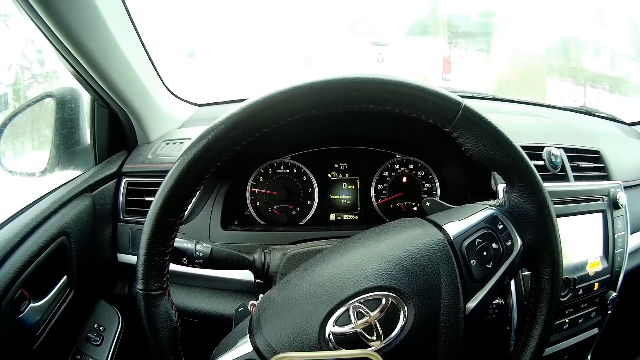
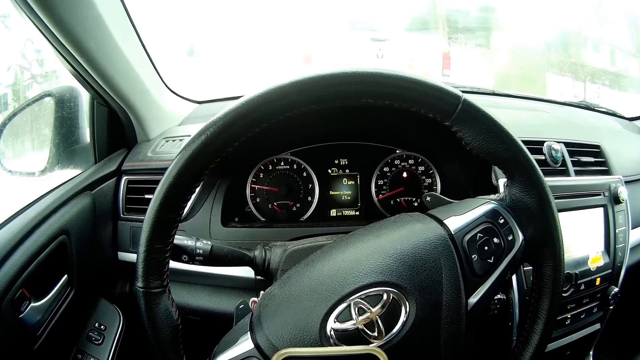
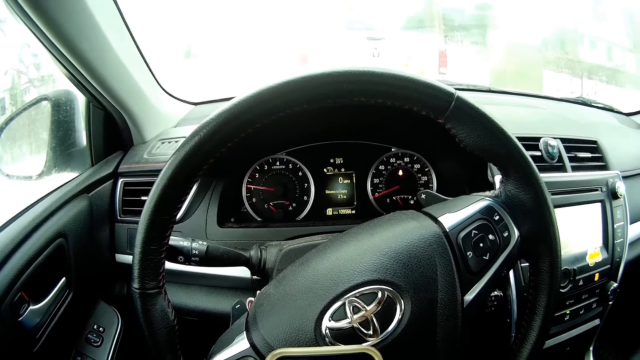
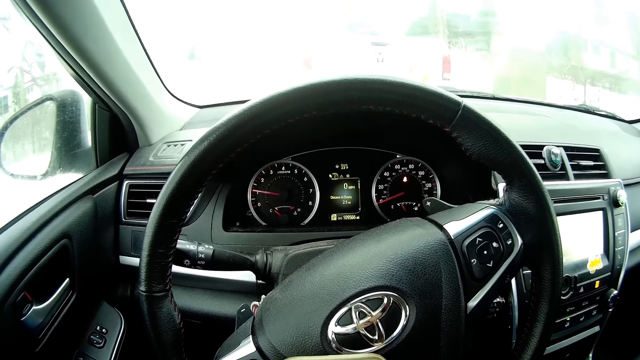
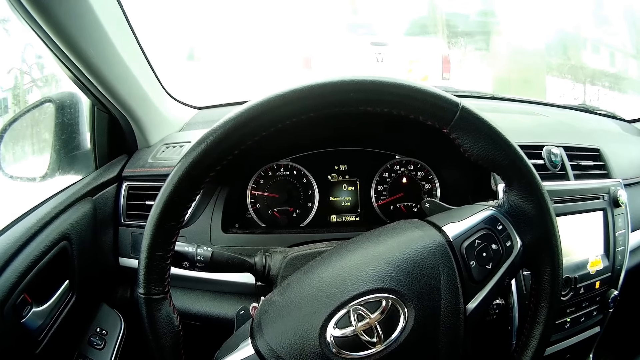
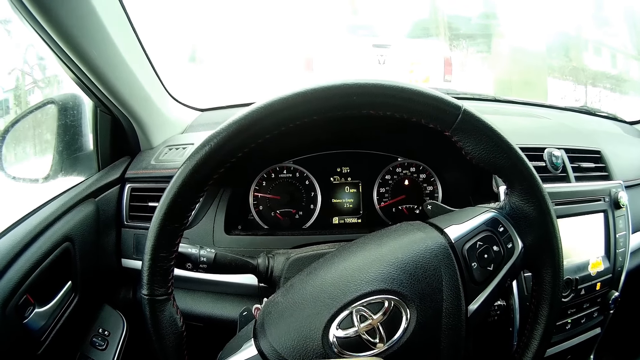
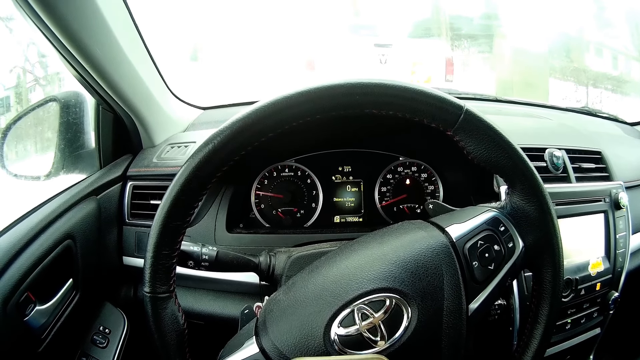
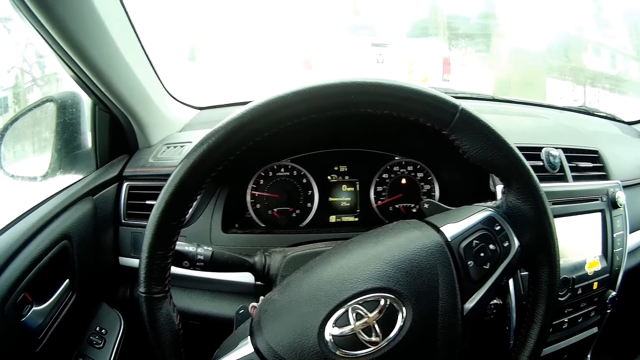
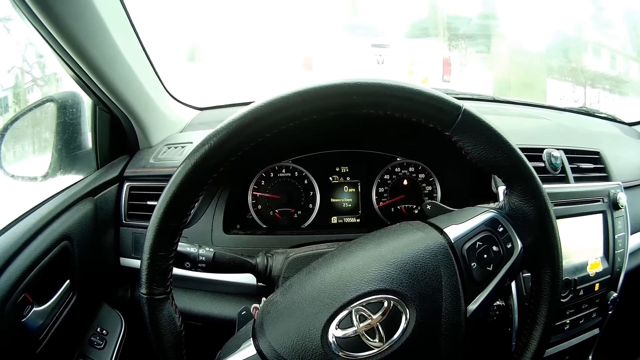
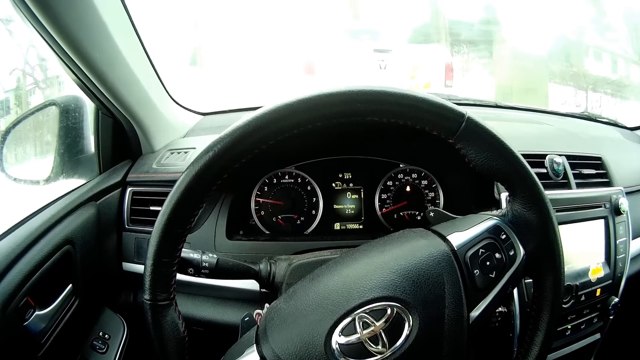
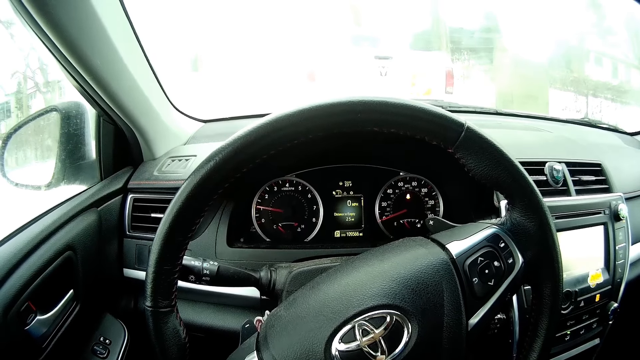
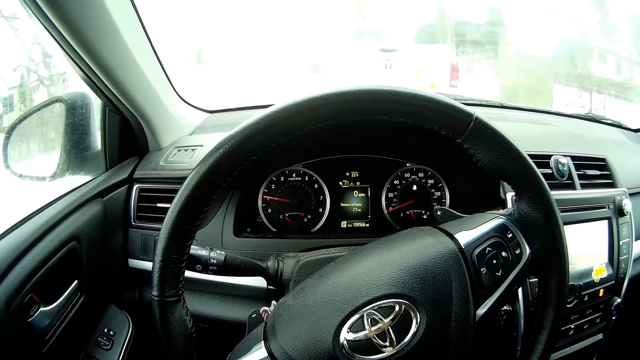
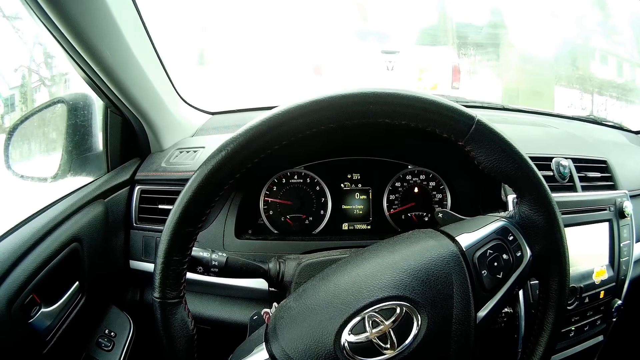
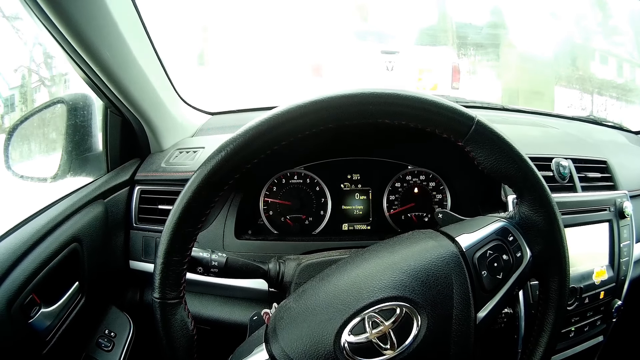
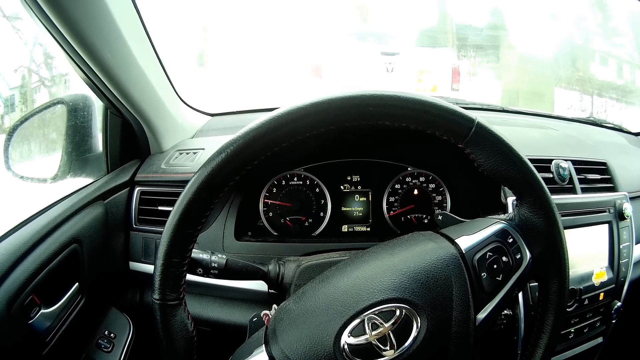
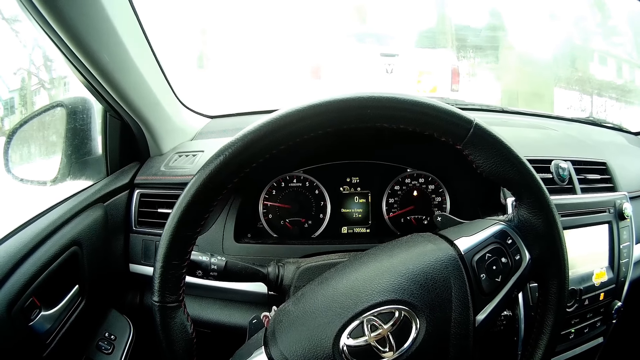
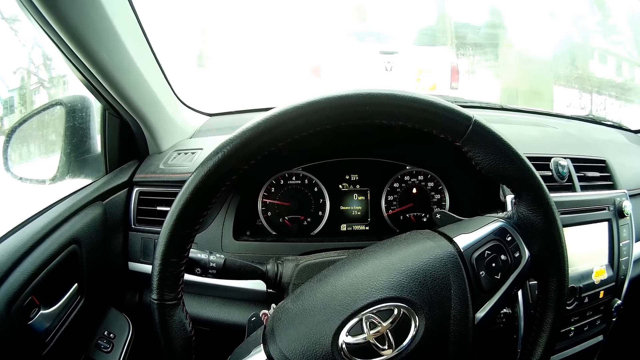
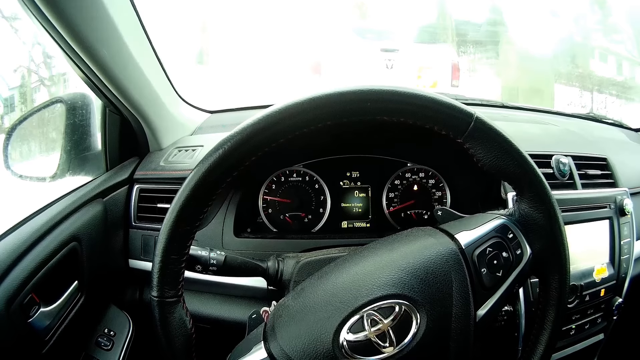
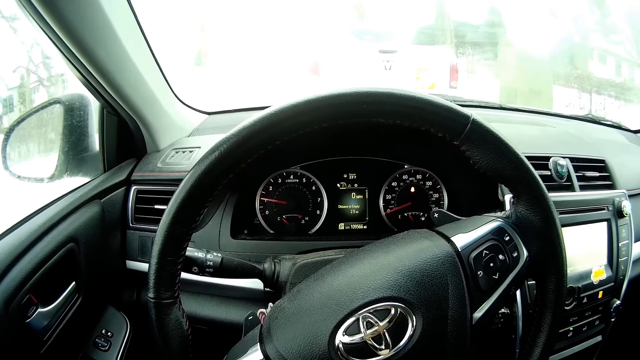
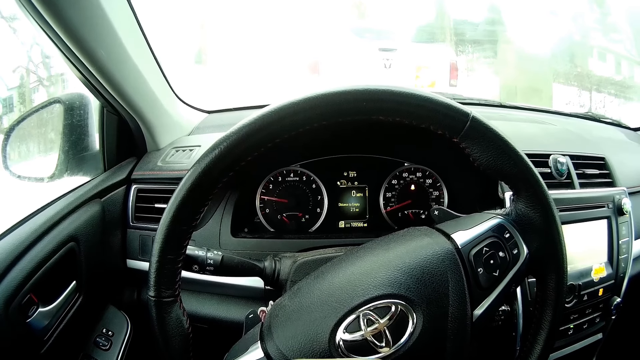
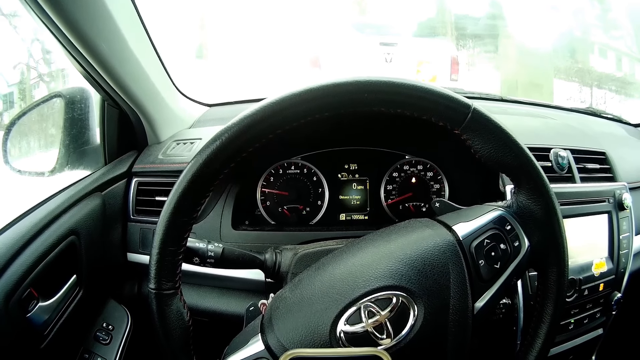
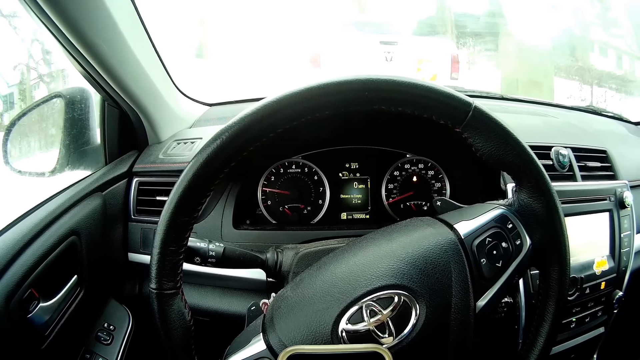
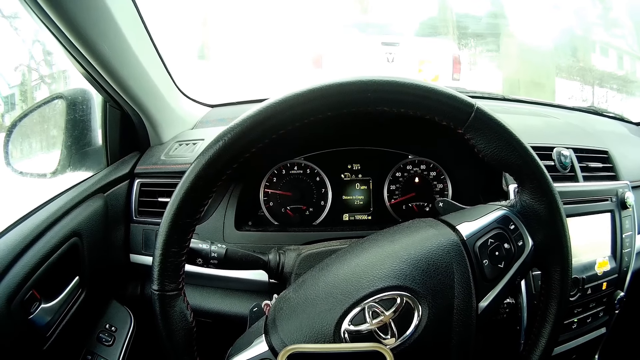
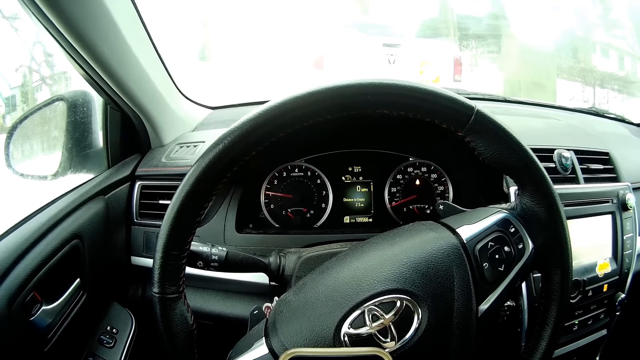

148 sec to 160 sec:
The camera wearer stares at the steering wheel.

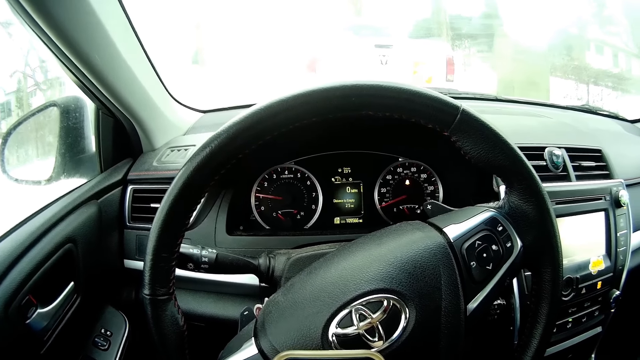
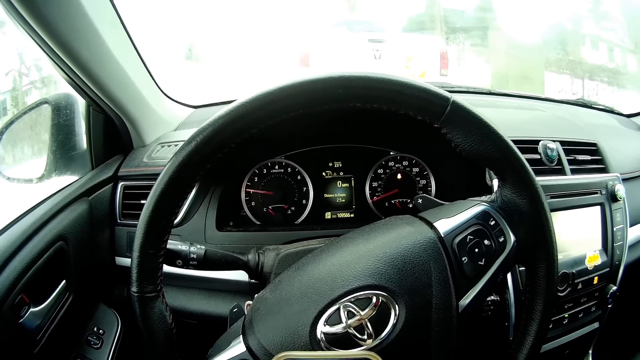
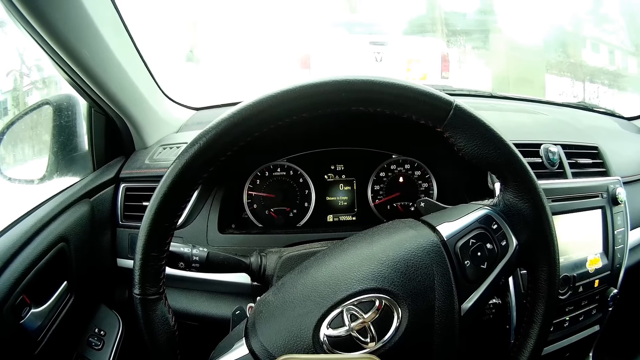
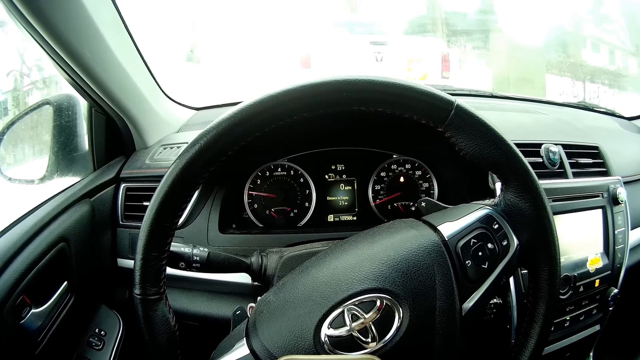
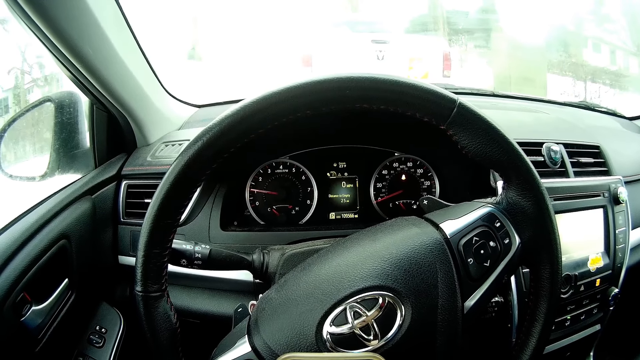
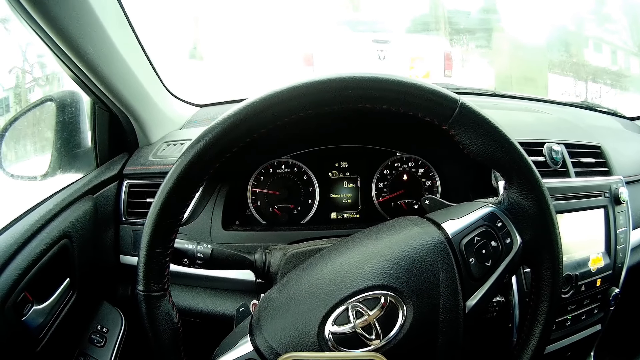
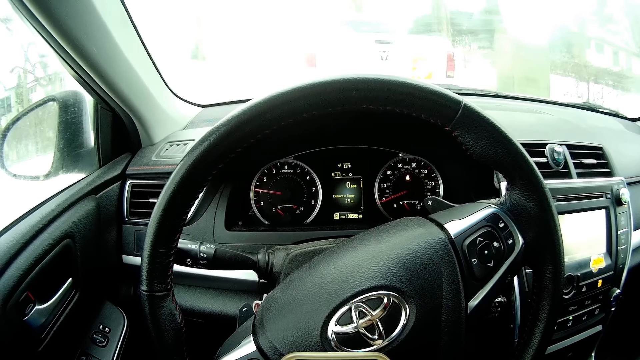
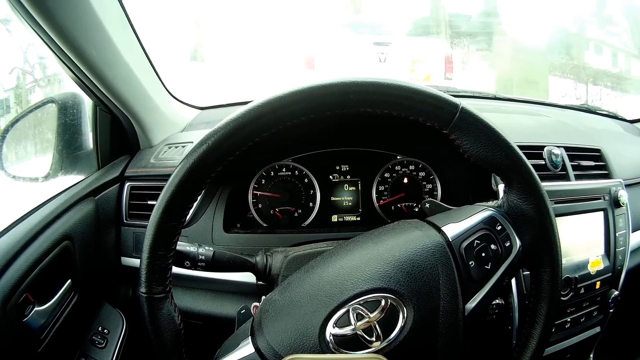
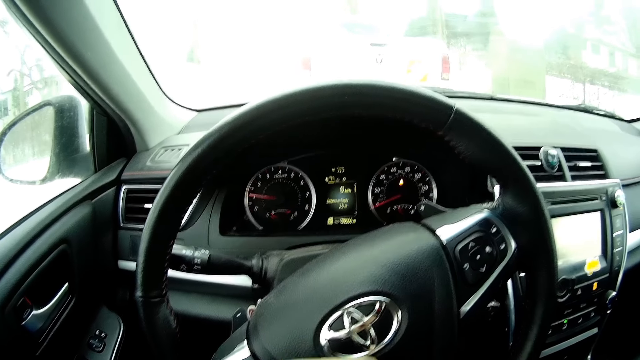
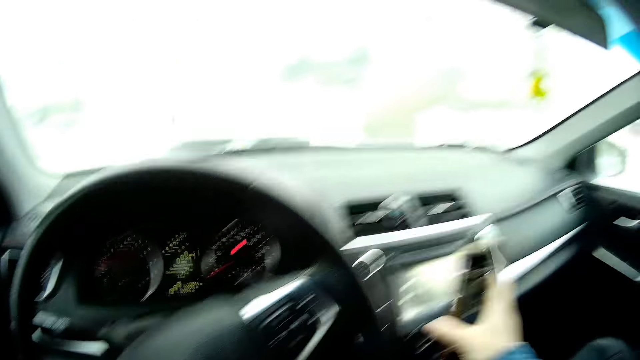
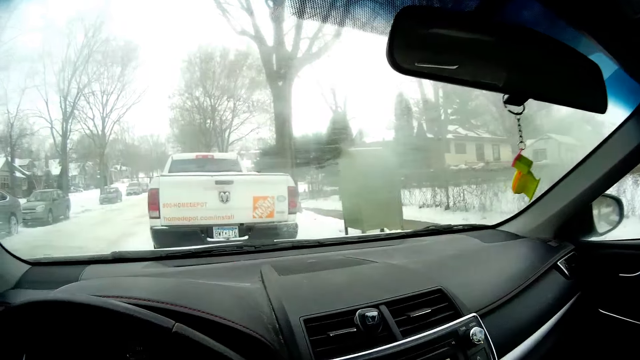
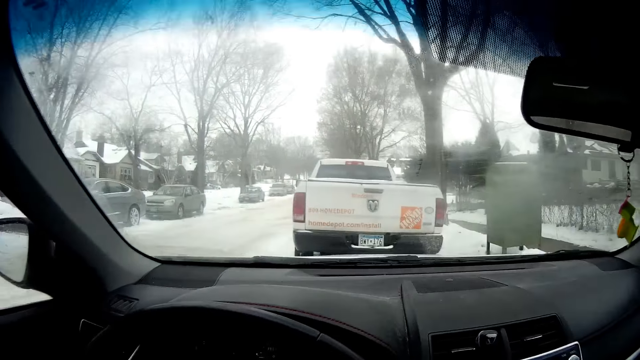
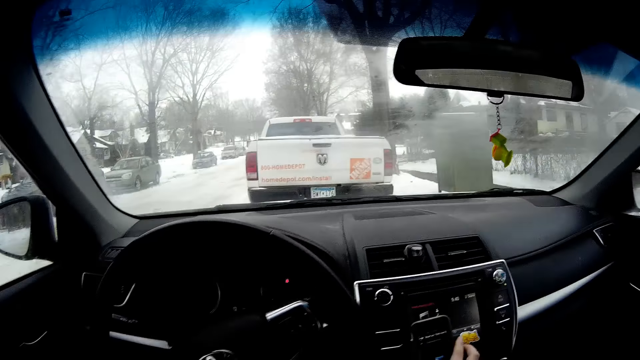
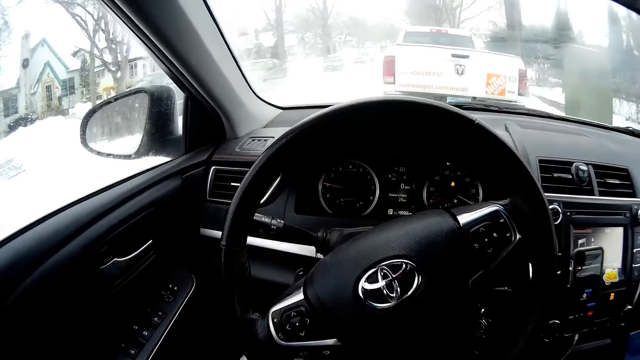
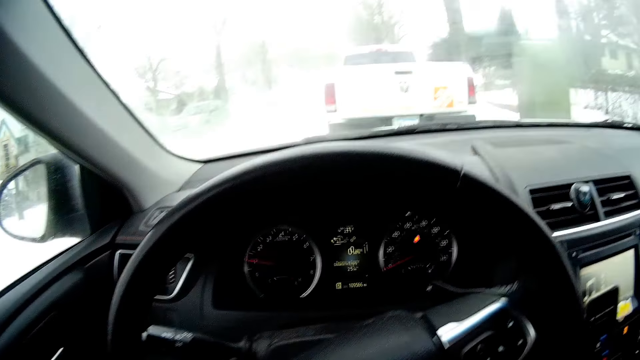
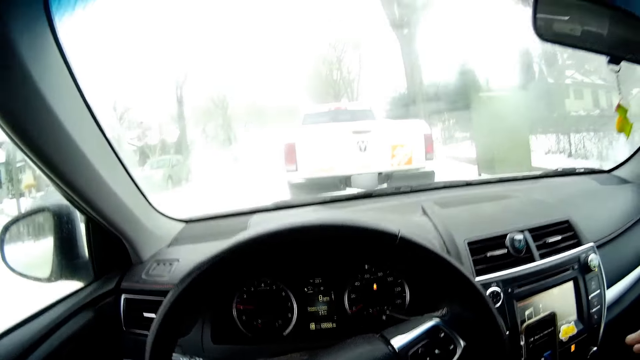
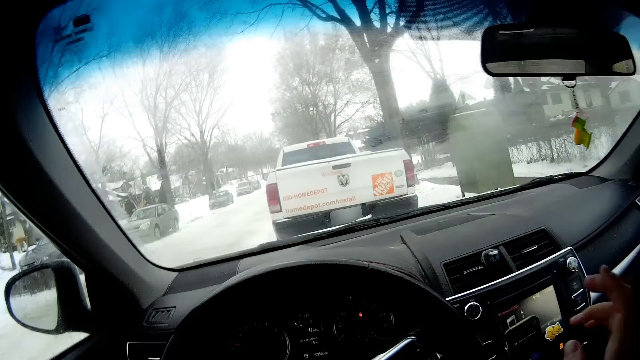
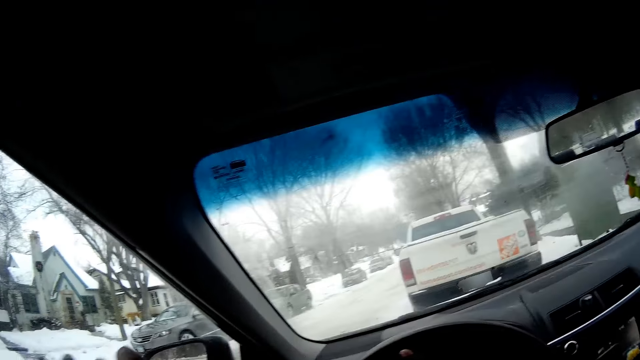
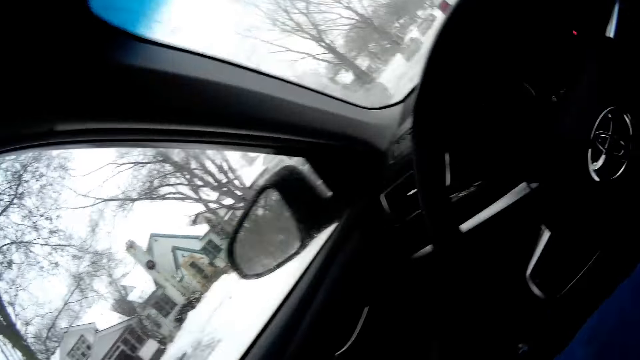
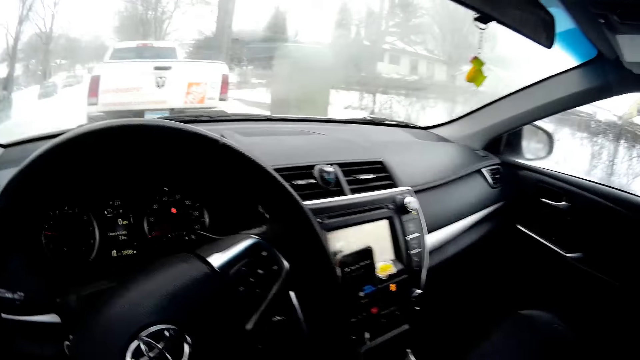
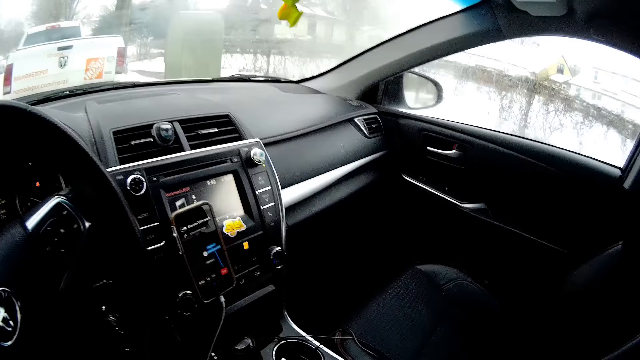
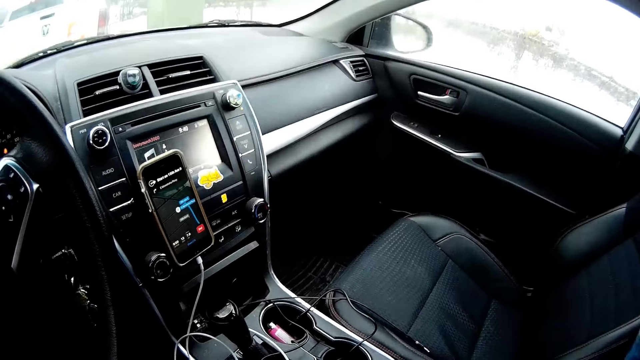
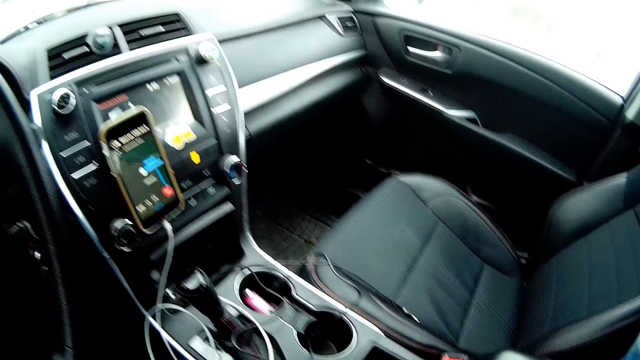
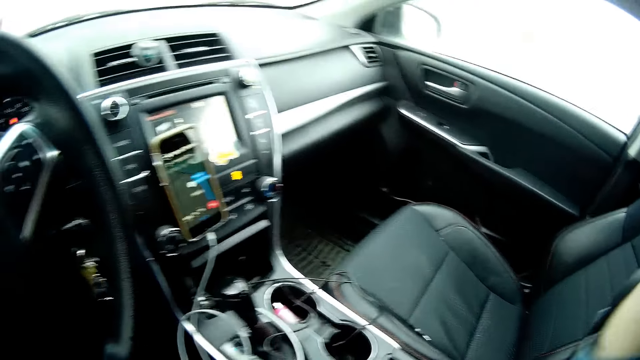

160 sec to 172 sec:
The camera wearer drops the phone in the phone pouch in the car. She operates the radio with her hand, looks around, stares at the steering wheel, places her hand on the steering wheel and looks around.
